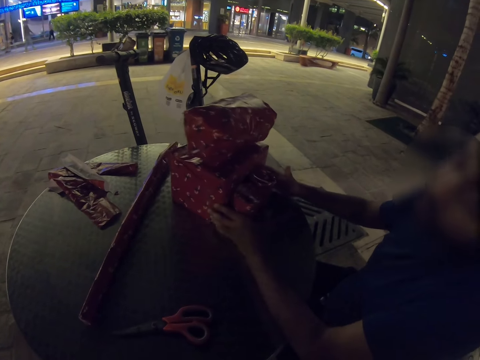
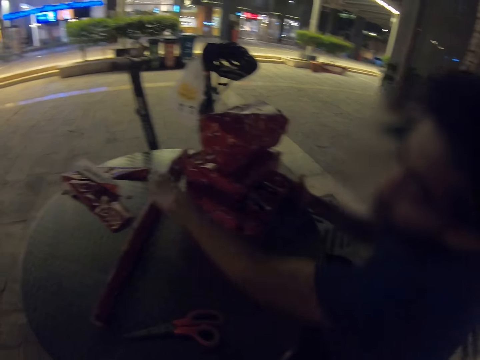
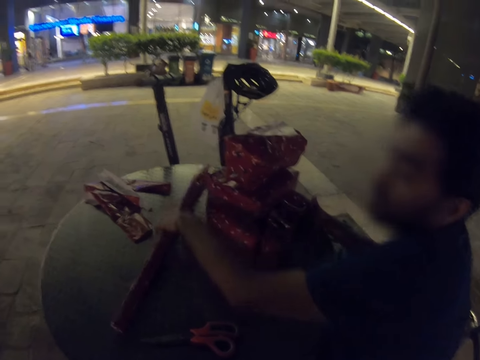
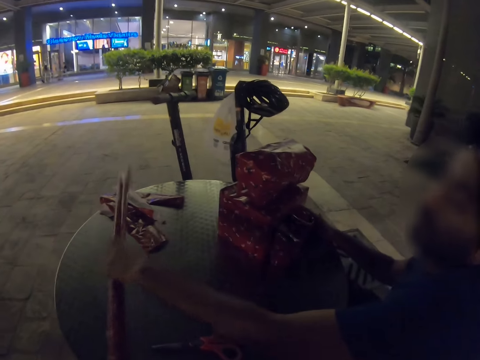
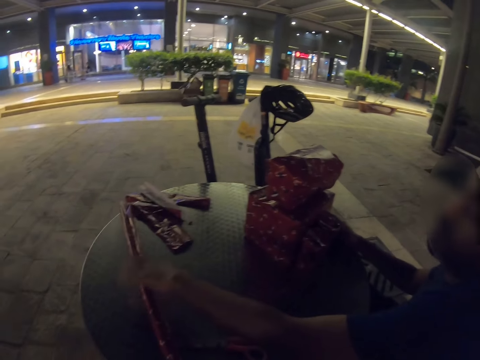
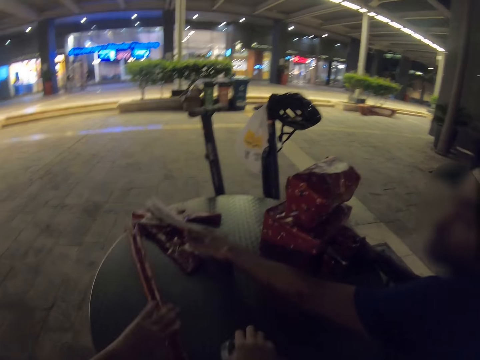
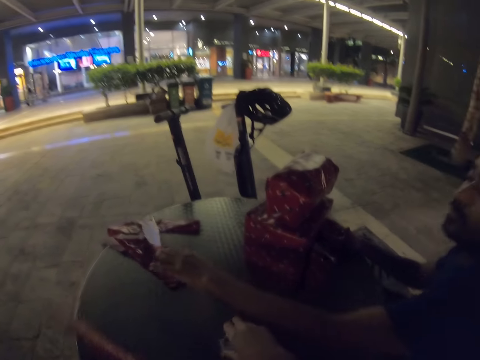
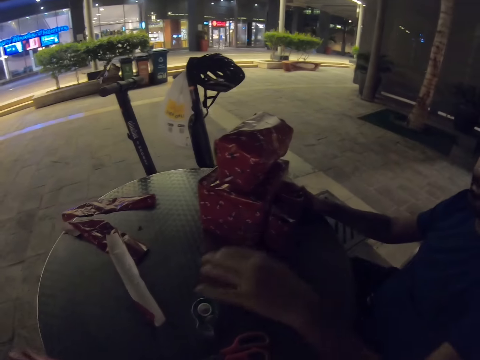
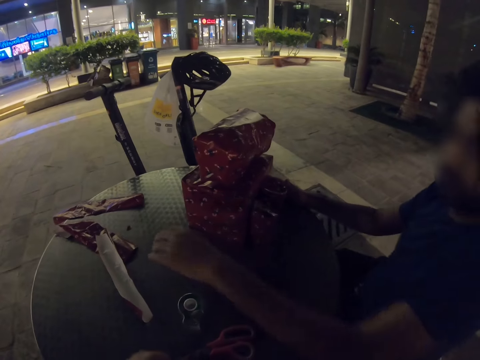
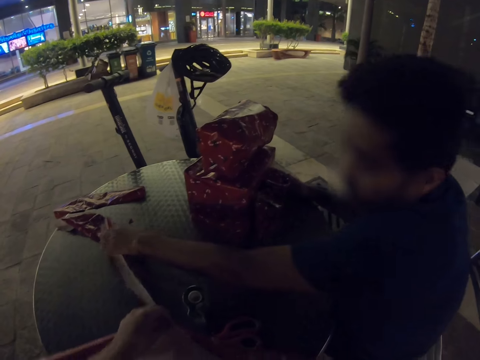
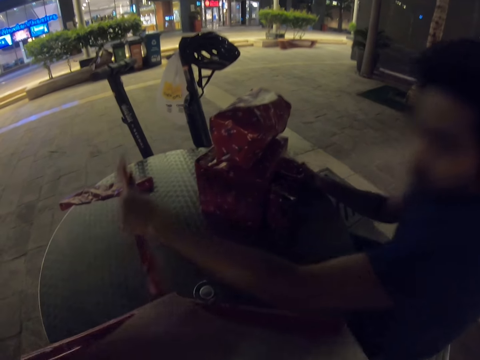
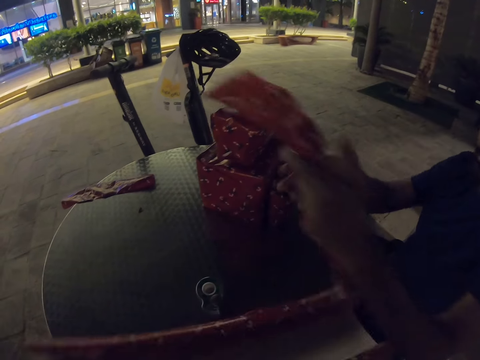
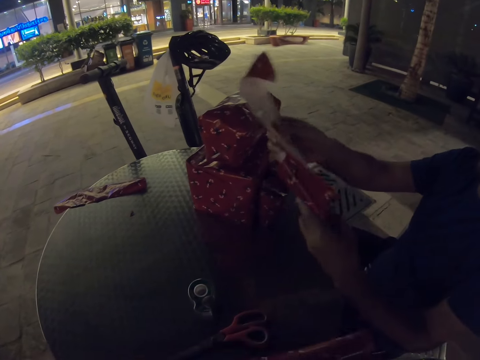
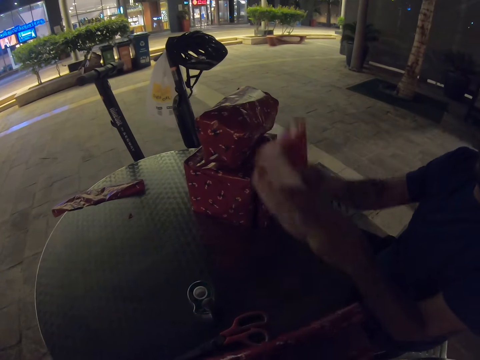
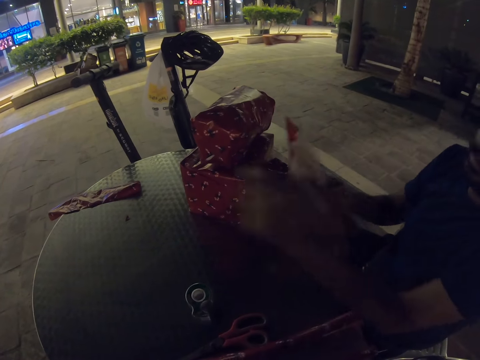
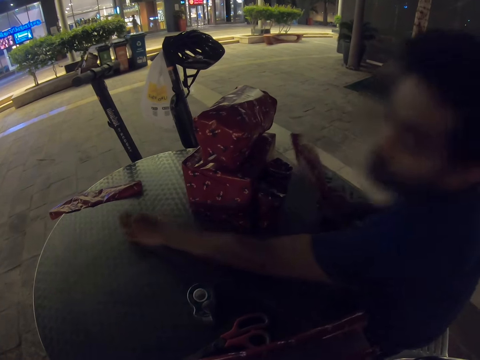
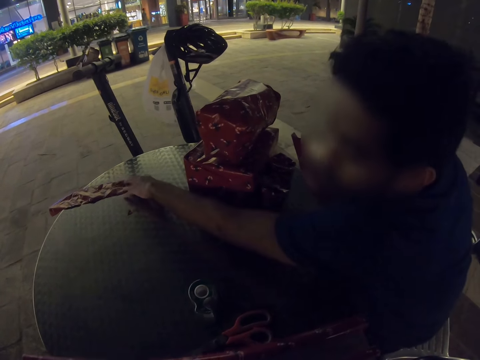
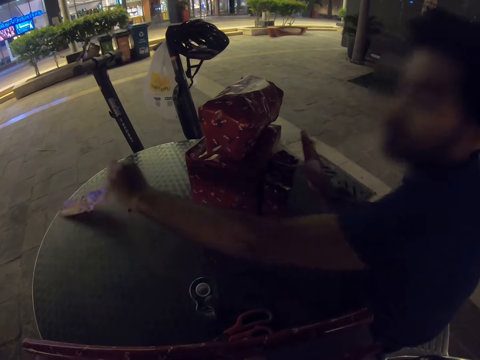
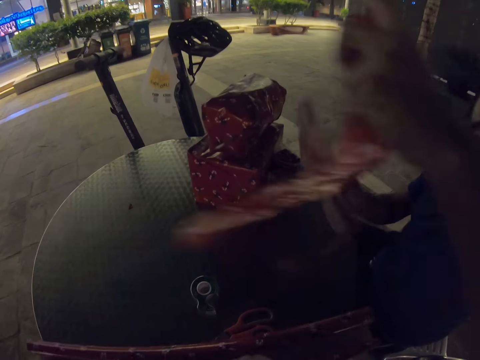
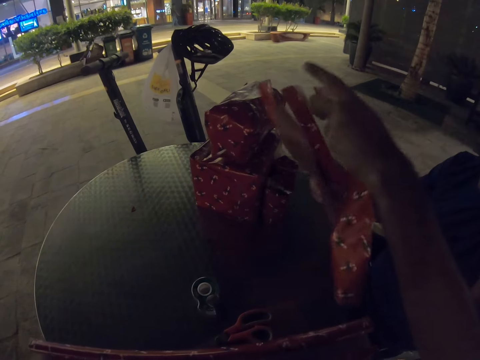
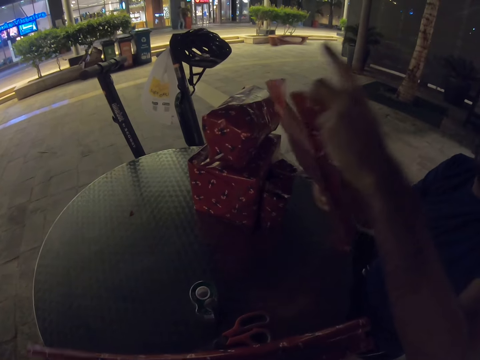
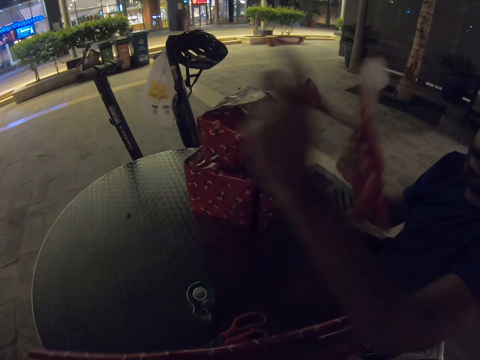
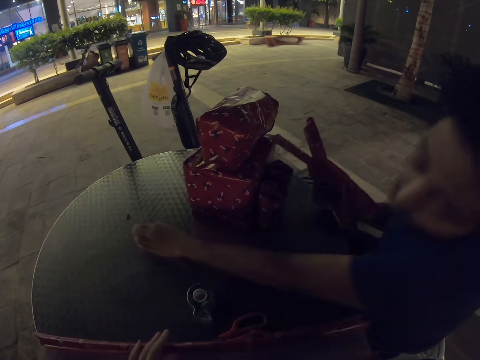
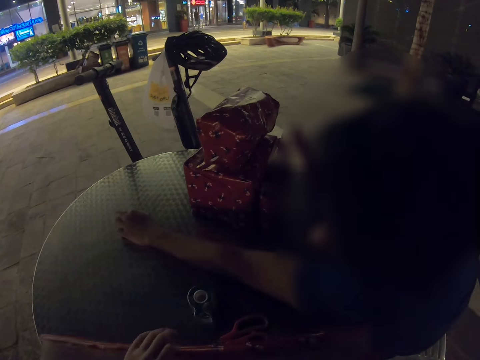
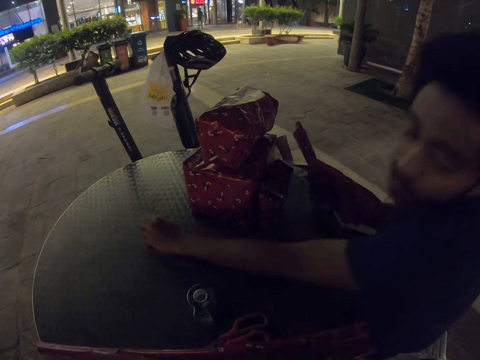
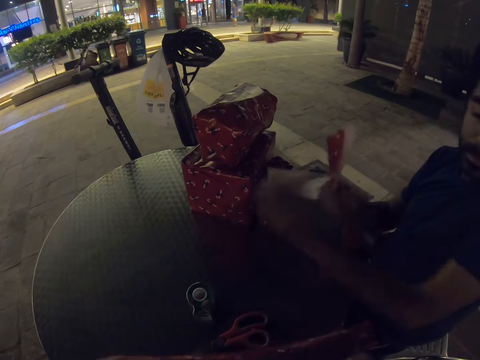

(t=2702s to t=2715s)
A man moves the wrapping table. The man picks up a wrapper. The camera wearer puts the sellotape on the table. The man moves the pieces of the wrapping papers. The camera wearer takes the wrapping paper. They unfold the wrapping paper. The man takes the pieces of the wrapping paper. The man puts the wrappers together. The camera wearer moves the wrappers. The man puts the wrappers together.

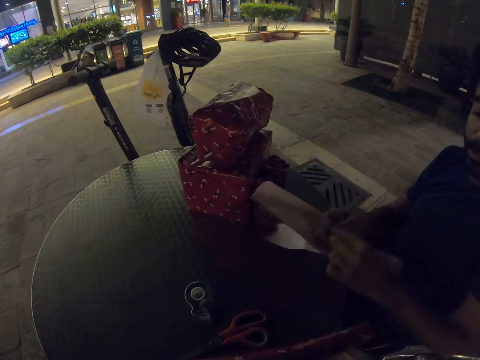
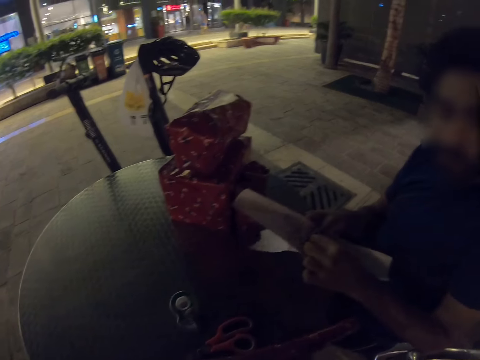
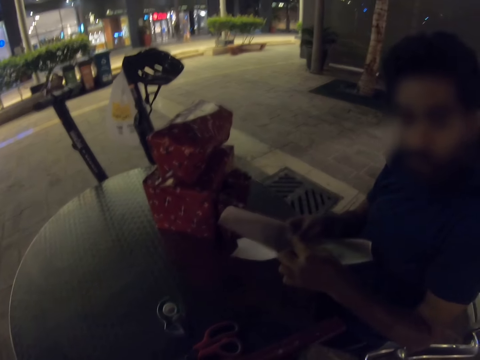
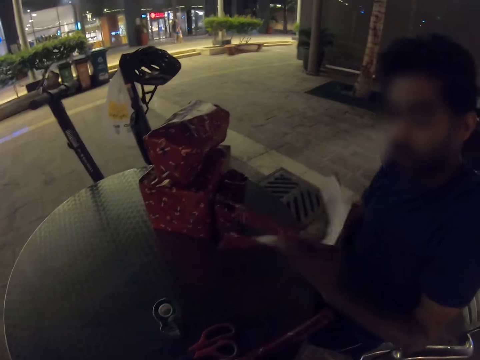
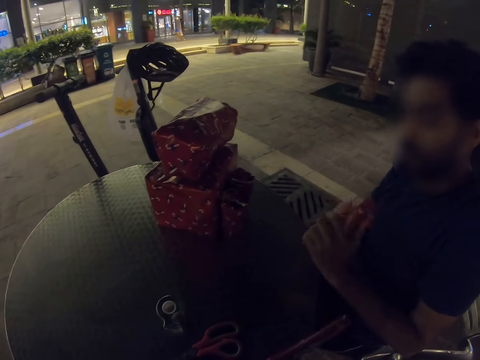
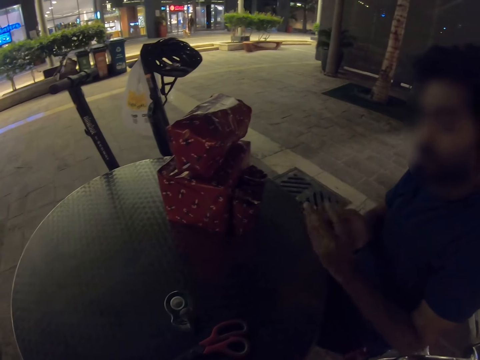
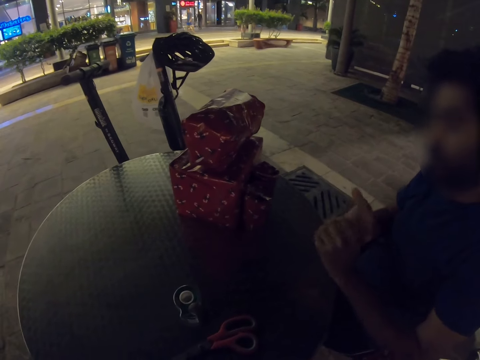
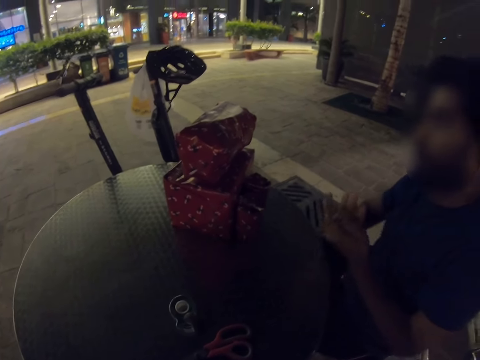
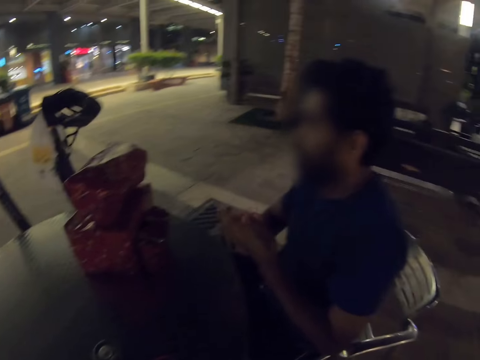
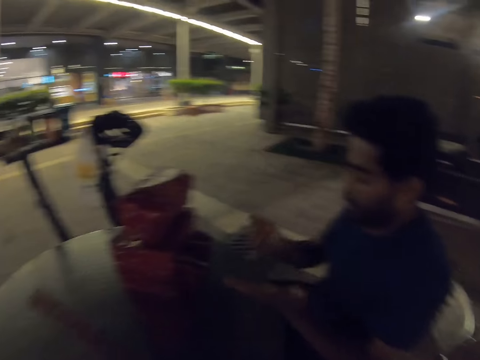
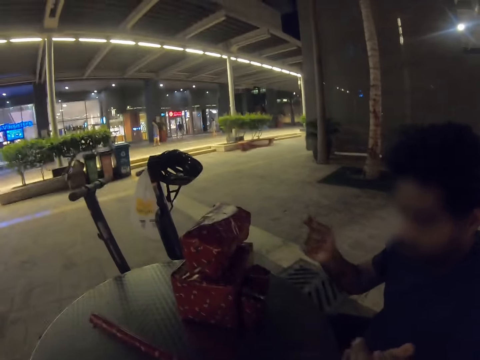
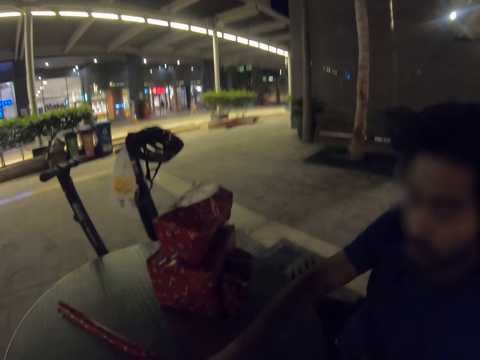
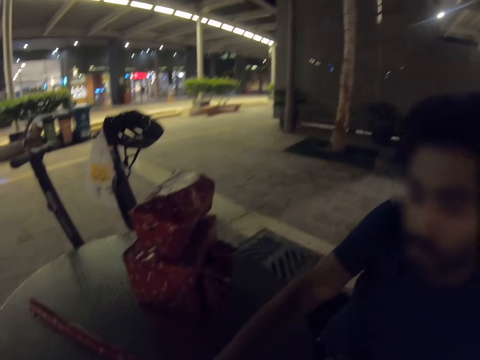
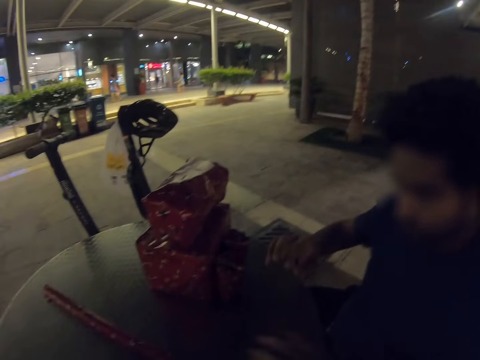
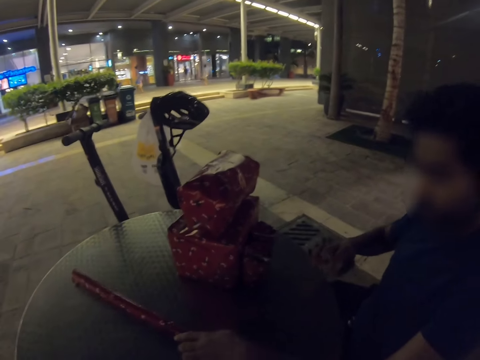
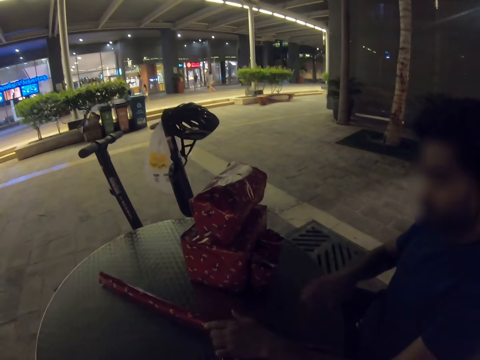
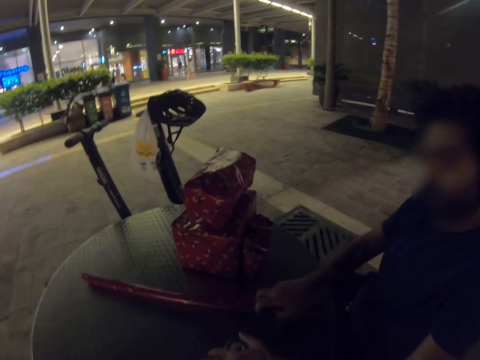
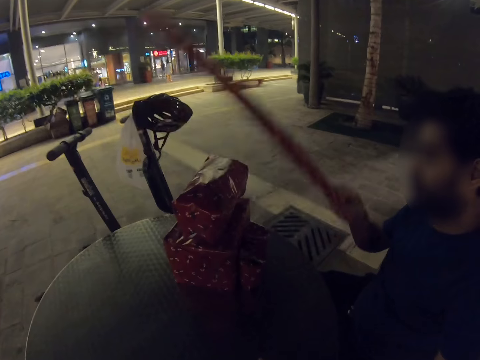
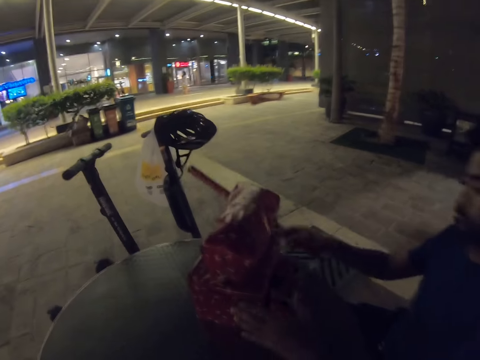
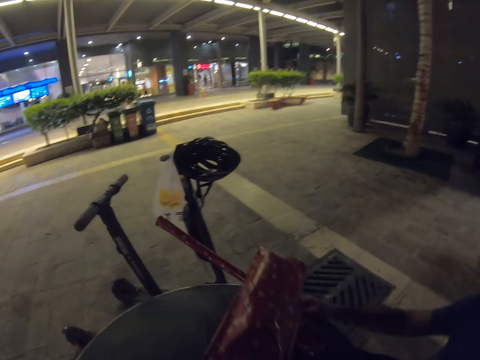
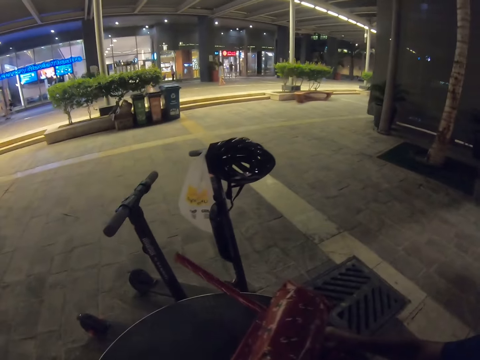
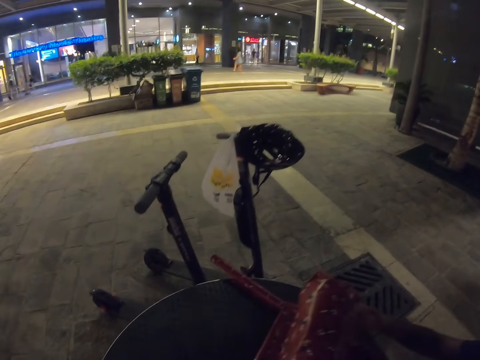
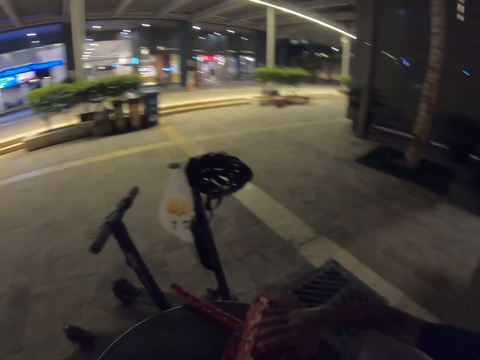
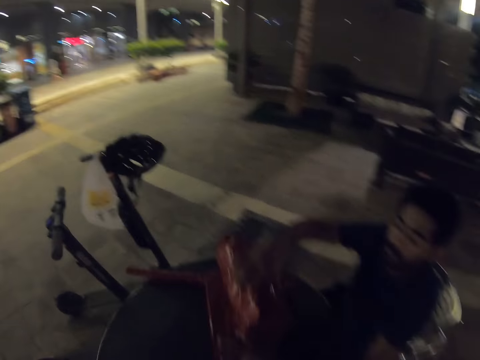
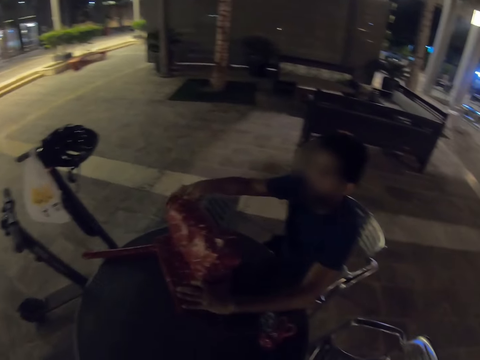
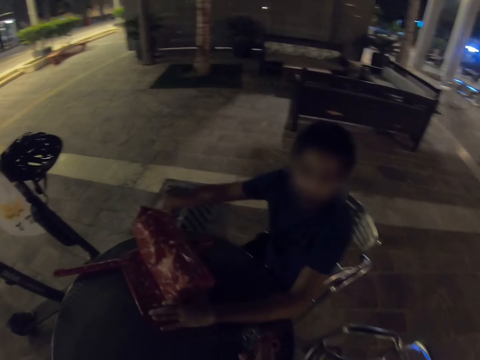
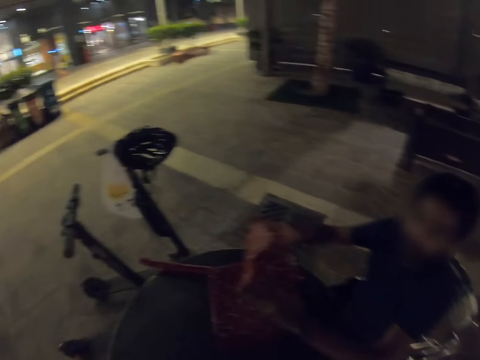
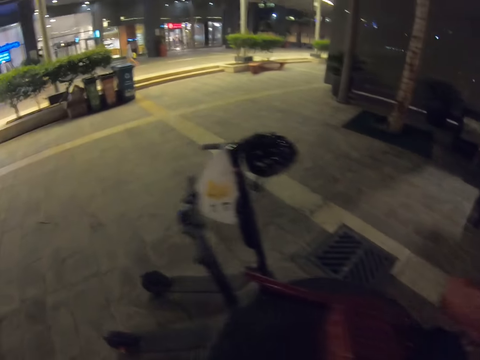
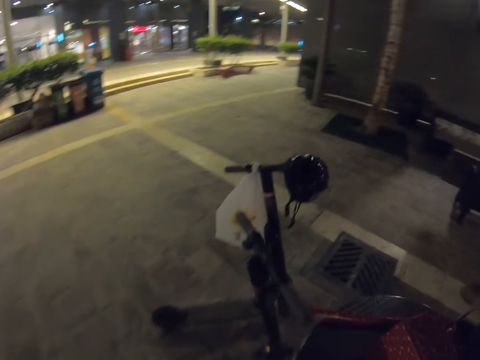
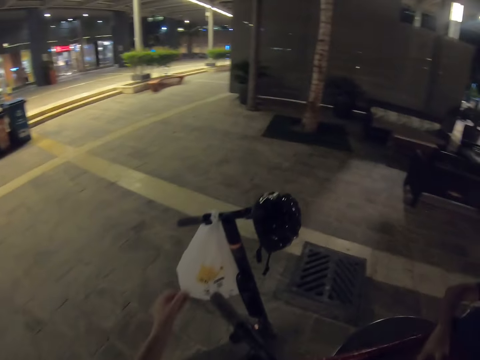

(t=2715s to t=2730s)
A person holds the wrapping paper with the right hand. The person crumples the wrapping paper and folds together gift wrappers. The camera wearer places the wrapping paper on the table. The person places the crumpled wrapping paper on the table. The person puts the wrappers aside. The person picks up the wrapping paper from the table. The person holds the box on the table. The person places the wrapping paper on the table. The person picks up an object. The camera wearer walks on the concrete floor. The person adjusts a wrapper.
